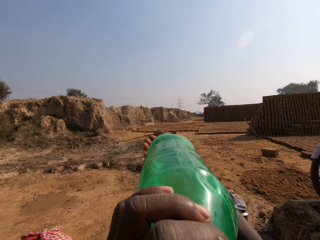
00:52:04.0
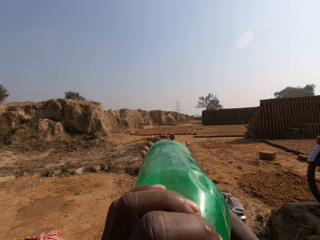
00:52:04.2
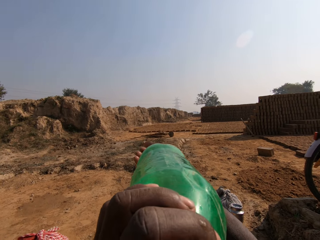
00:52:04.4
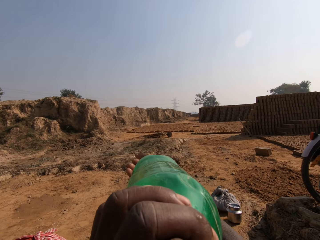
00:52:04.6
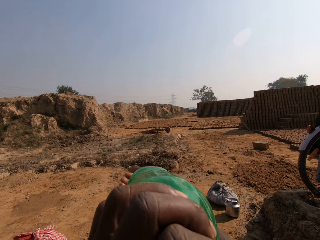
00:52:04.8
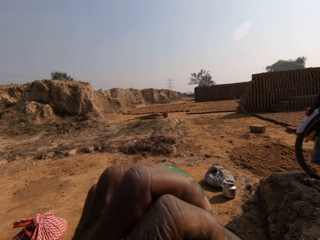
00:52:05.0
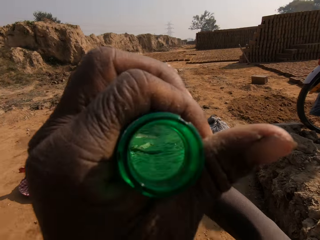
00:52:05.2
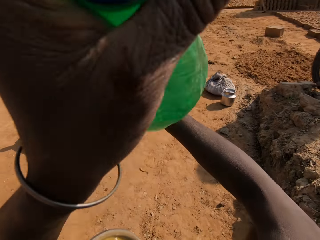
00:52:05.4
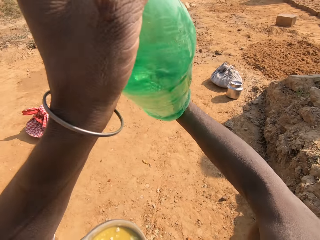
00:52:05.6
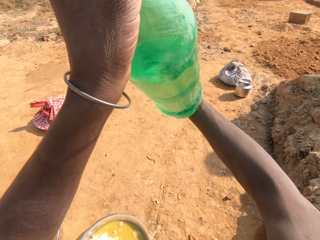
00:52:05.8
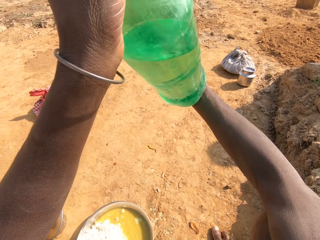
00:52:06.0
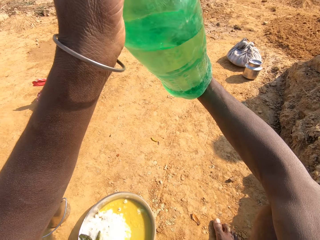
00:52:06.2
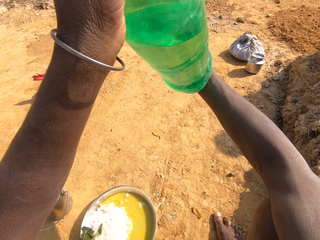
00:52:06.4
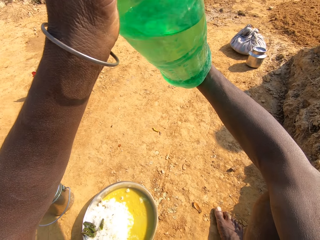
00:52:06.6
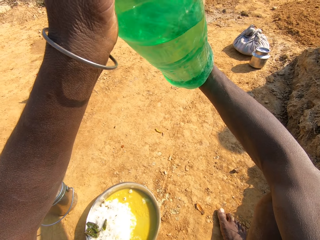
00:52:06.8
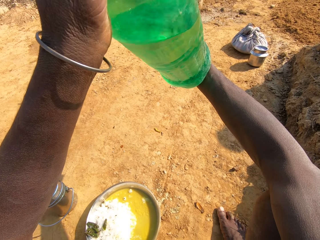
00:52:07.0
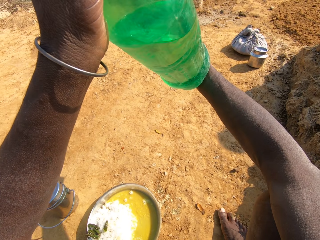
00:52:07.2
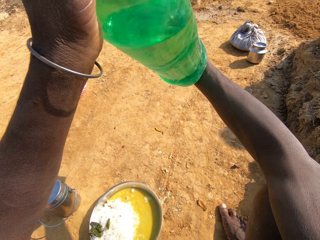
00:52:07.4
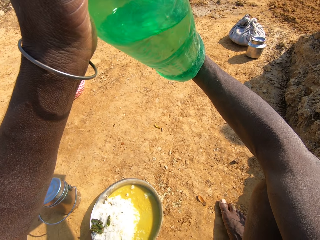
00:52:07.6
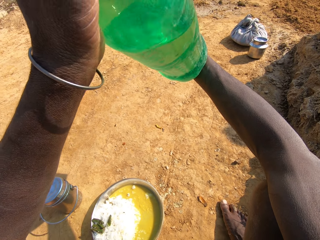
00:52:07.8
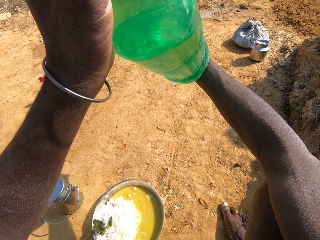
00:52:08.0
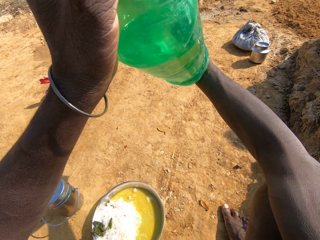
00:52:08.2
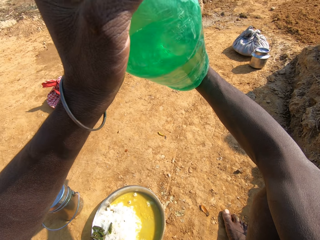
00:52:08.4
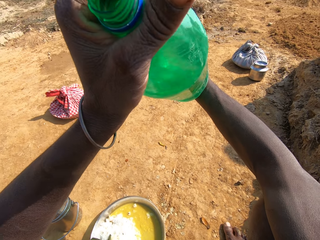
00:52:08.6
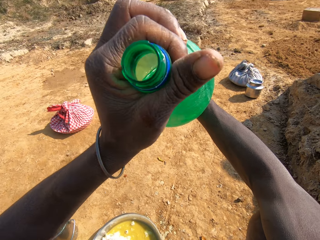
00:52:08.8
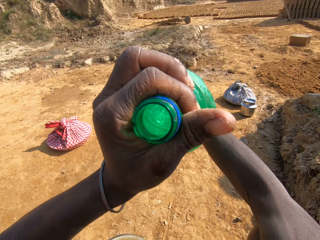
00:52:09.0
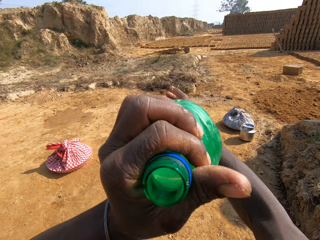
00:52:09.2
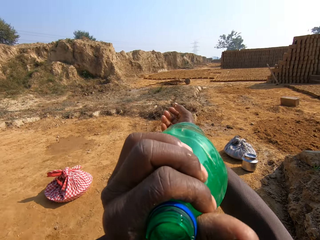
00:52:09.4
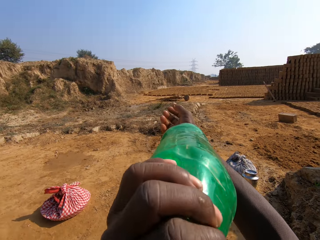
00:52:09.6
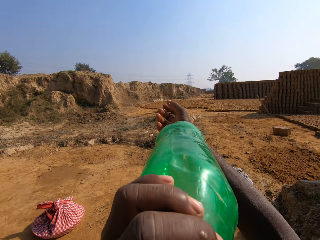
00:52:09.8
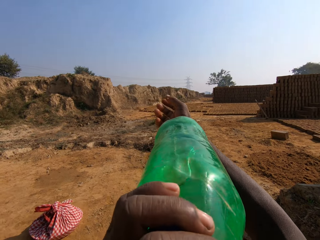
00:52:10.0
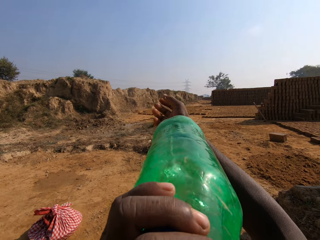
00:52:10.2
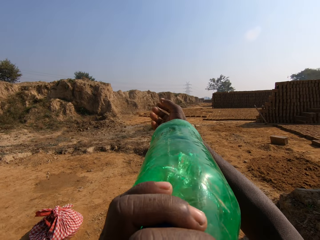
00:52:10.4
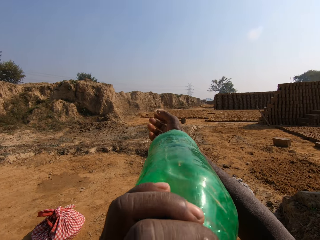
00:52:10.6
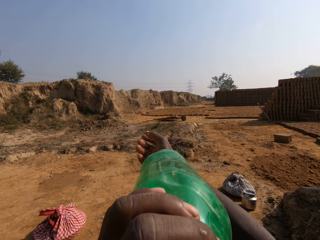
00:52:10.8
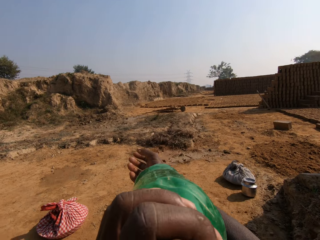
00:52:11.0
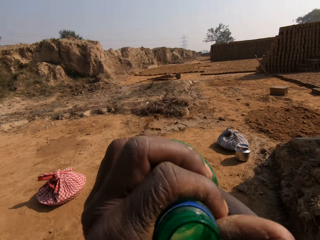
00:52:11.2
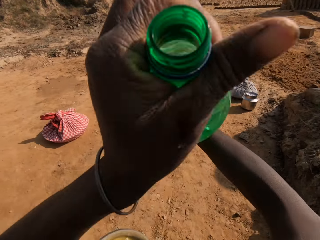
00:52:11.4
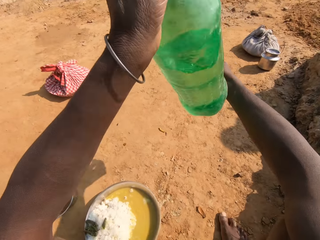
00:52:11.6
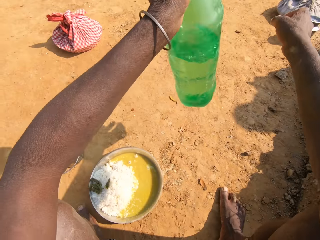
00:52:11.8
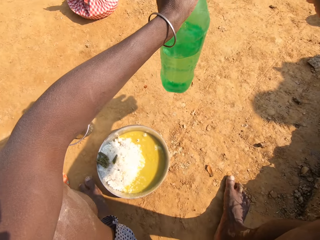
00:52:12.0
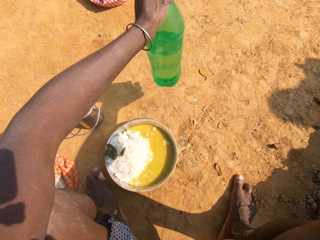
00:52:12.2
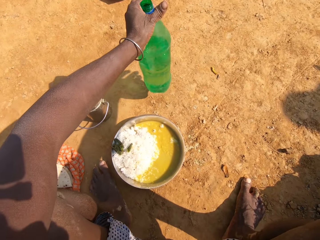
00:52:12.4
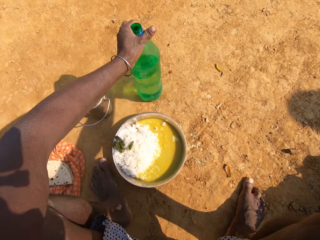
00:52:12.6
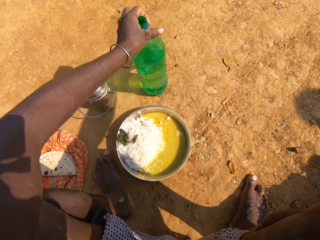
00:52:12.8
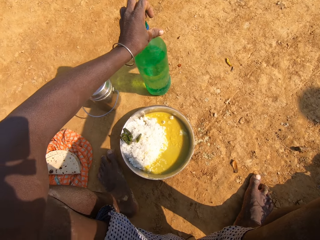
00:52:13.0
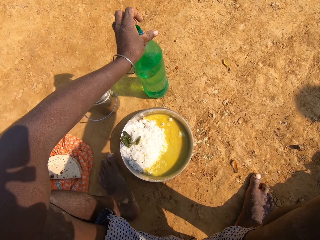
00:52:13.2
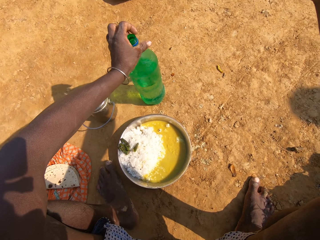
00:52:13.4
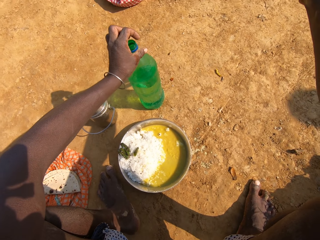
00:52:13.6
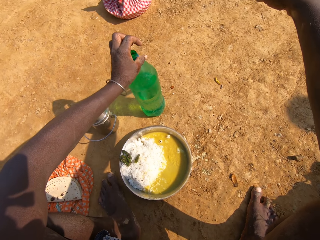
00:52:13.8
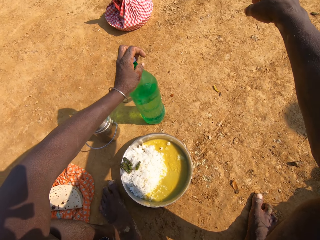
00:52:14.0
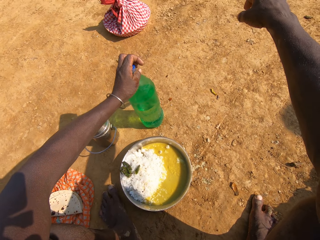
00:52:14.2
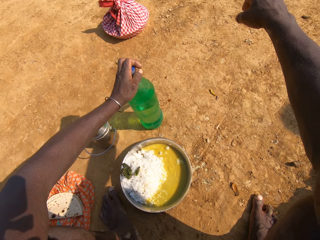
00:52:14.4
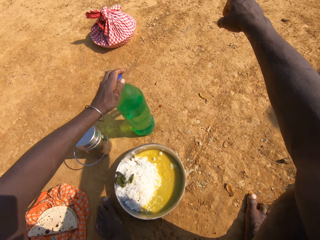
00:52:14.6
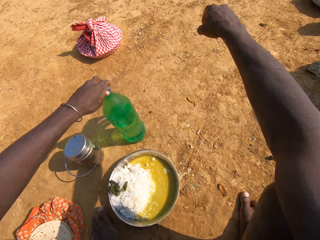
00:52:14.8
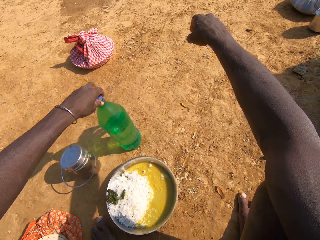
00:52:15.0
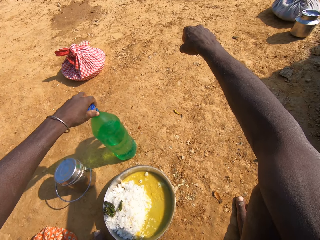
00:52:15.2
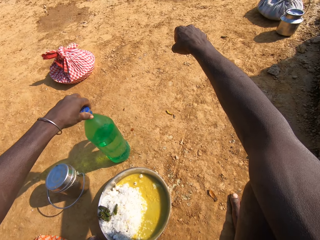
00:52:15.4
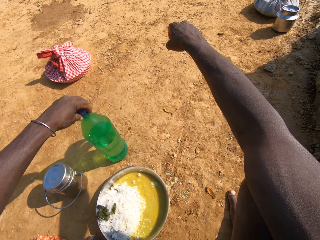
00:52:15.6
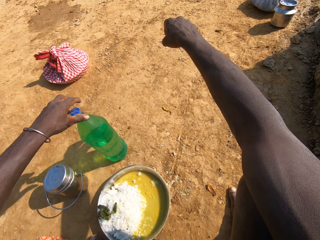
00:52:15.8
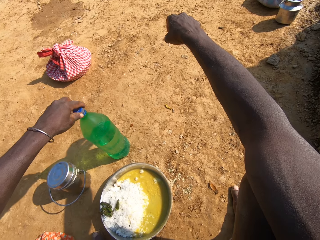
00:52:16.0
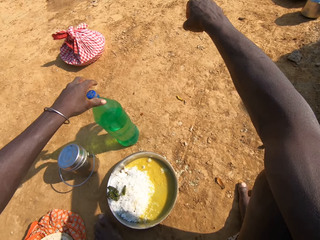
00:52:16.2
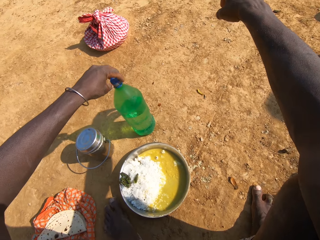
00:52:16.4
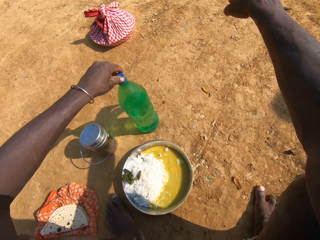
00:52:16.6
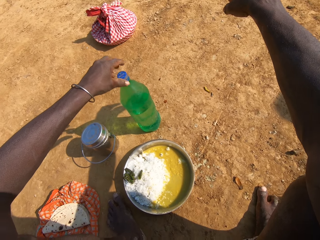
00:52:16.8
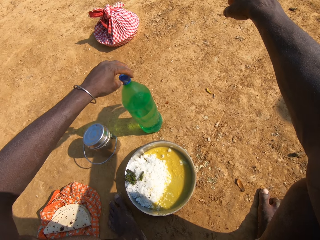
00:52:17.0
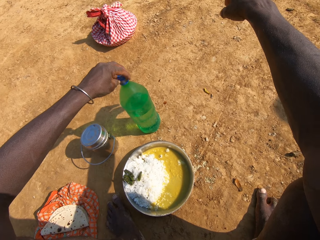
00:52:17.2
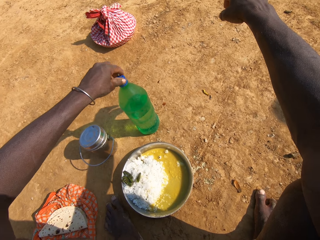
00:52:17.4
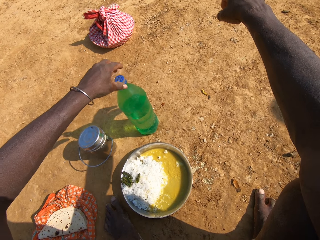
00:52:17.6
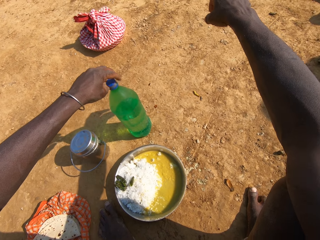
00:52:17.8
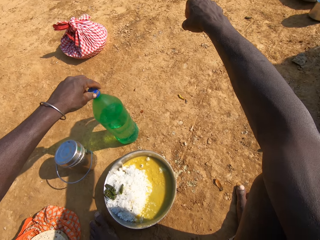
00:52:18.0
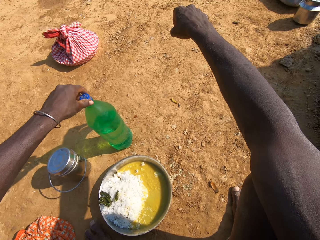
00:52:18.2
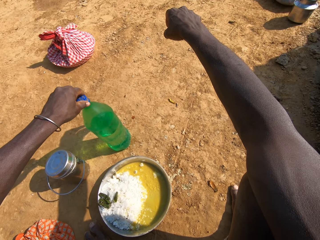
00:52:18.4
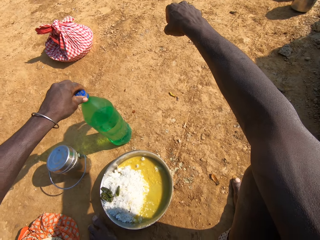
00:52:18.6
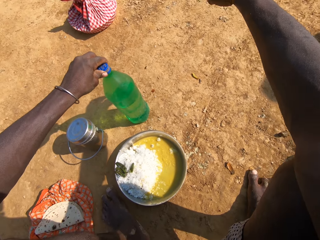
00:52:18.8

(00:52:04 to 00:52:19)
The camera wearer holds the water bottle. They look around. They drink water from the bottle. They hold the water bottle. They place the water bottle on the ground. They close the water bottle with the lid.

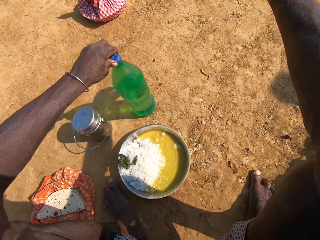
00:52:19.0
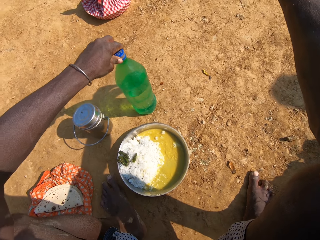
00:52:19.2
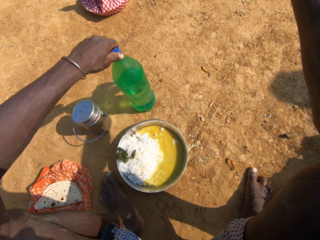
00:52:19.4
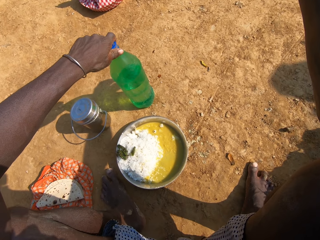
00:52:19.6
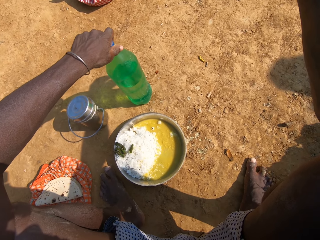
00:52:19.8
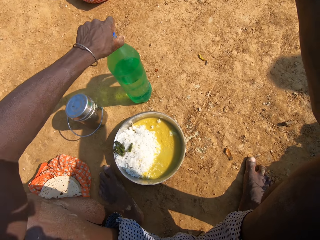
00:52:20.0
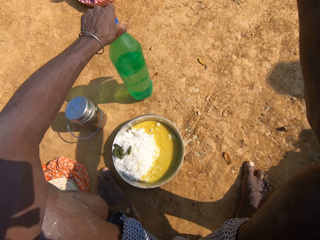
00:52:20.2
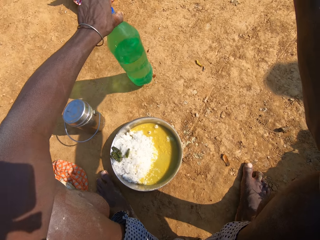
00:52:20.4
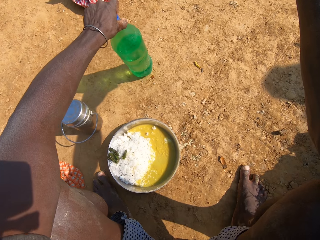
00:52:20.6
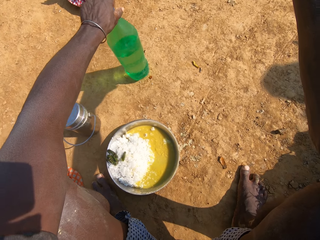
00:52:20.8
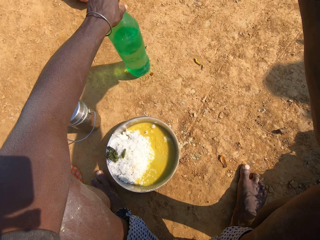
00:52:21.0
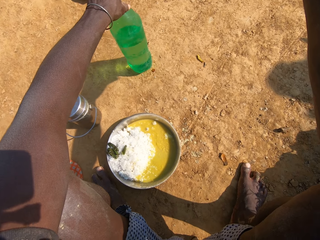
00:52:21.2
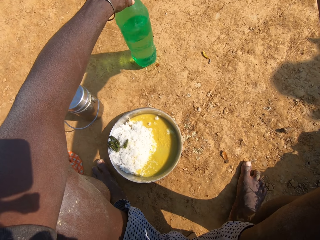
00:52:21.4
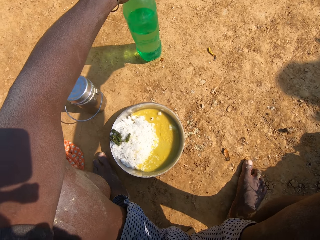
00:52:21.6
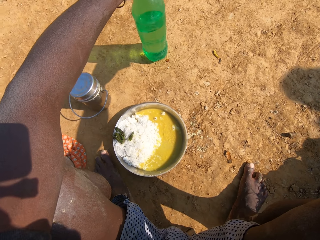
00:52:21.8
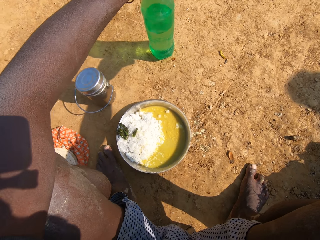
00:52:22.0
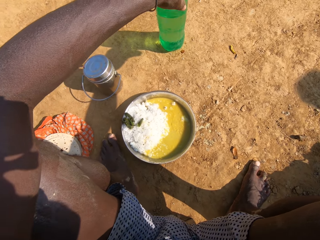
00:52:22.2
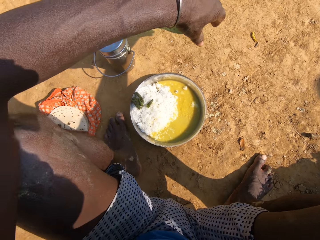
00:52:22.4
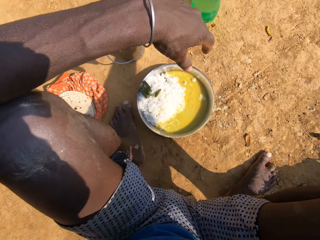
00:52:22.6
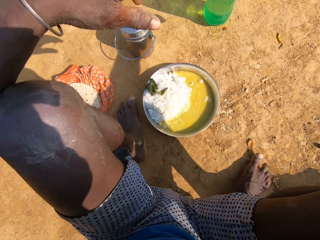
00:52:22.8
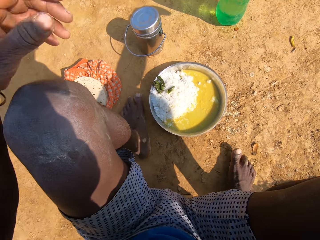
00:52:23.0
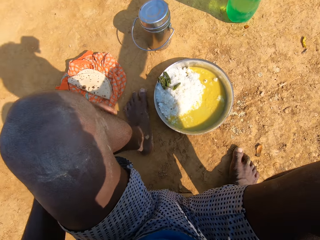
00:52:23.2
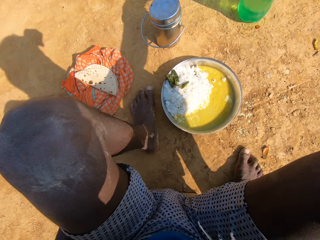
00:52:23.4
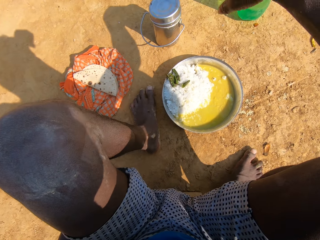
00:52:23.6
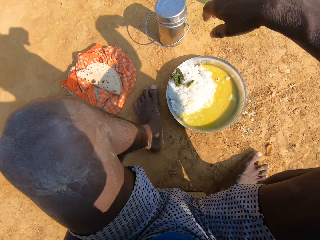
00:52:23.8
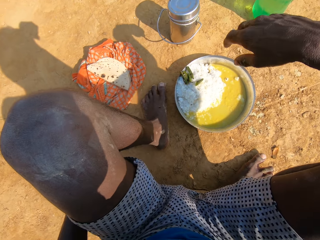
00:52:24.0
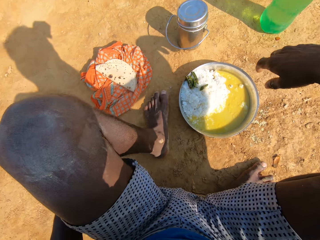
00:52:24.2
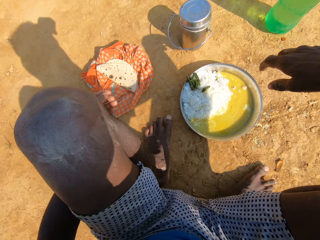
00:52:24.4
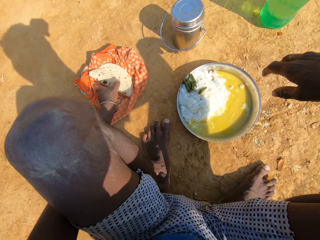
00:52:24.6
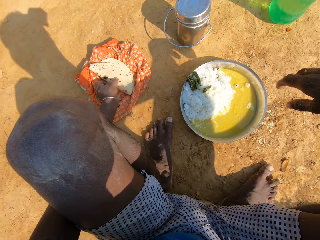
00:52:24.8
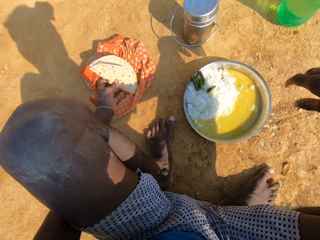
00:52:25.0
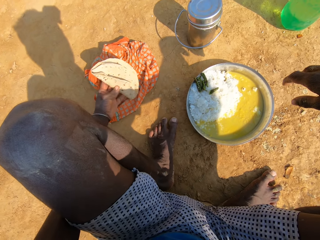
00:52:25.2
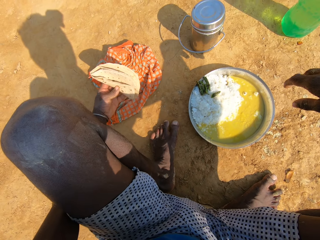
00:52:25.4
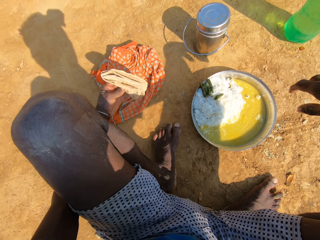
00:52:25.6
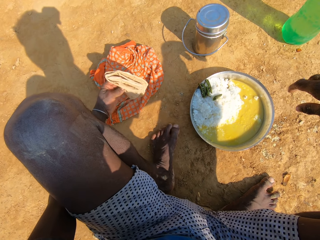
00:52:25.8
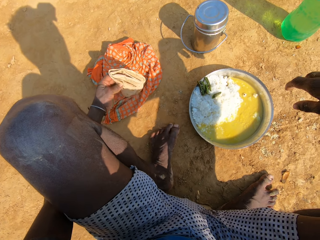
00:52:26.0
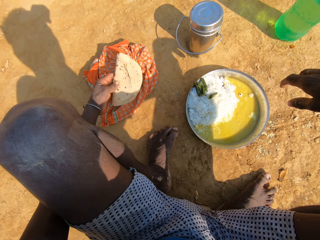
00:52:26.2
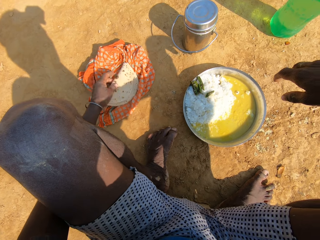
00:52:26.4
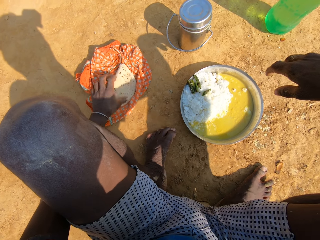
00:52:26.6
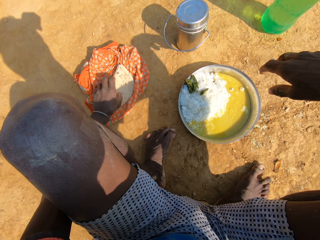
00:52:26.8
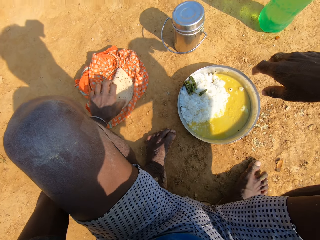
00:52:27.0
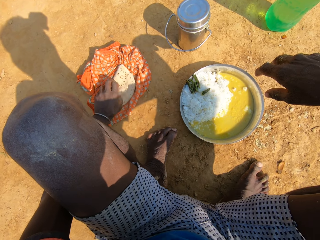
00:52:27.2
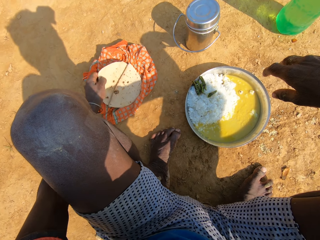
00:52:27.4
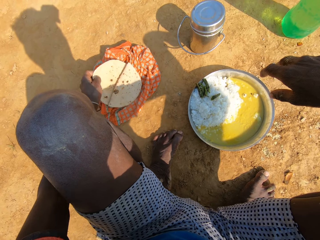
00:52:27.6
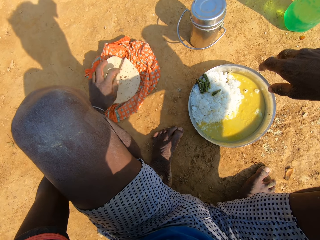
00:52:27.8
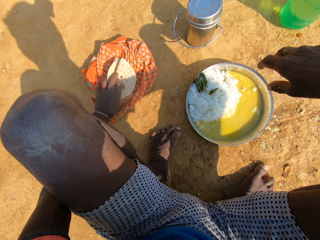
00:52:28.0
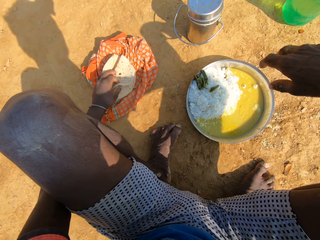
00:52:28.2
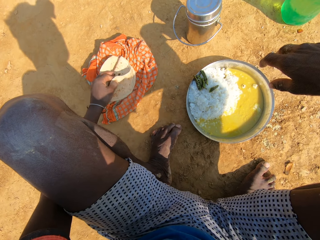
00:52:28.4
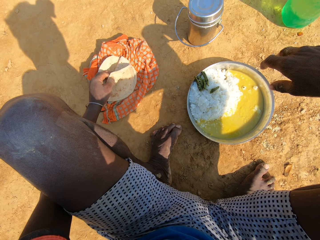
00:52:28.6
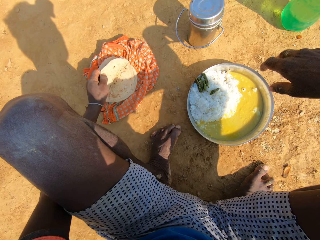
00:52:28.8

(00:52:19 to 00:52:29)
The camera wearer moves a bottle of water on the ground. They straighten a leg. They move. They pick the roti on the scarf. They align the roti on the scarf.
